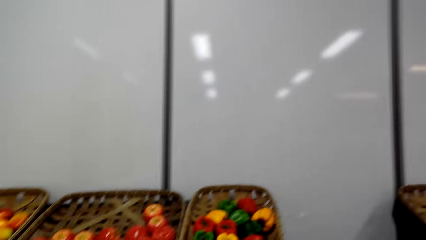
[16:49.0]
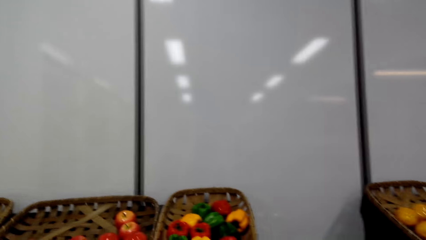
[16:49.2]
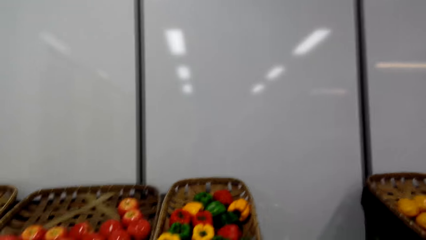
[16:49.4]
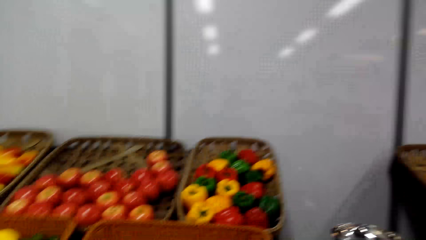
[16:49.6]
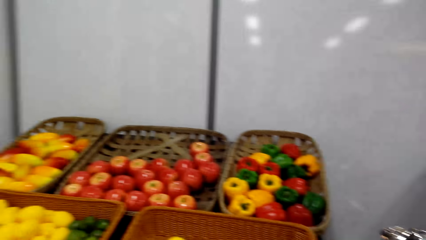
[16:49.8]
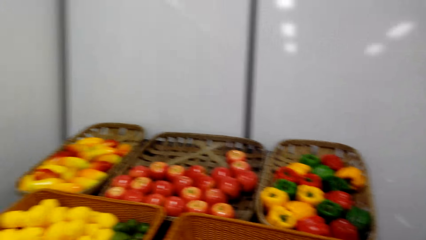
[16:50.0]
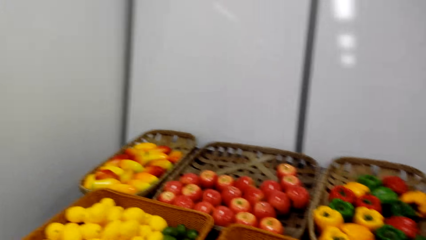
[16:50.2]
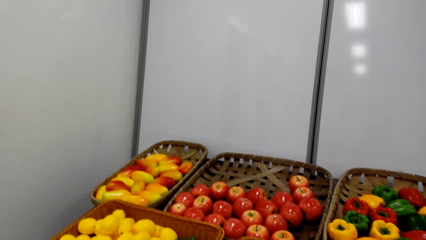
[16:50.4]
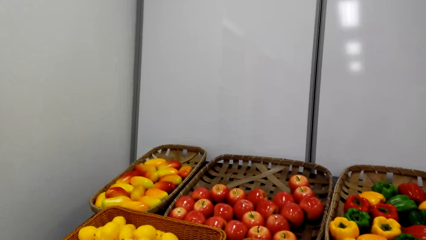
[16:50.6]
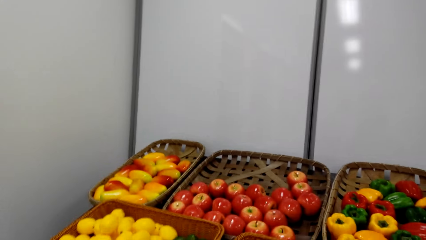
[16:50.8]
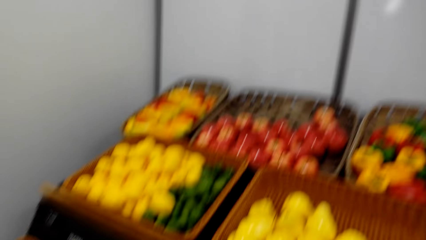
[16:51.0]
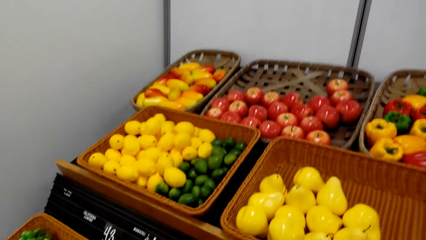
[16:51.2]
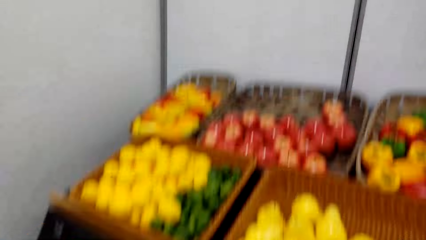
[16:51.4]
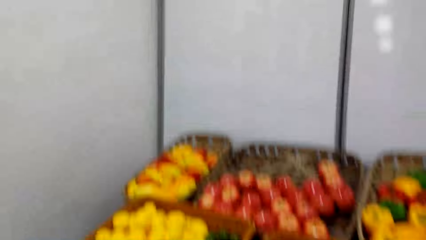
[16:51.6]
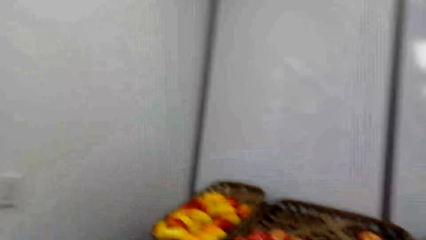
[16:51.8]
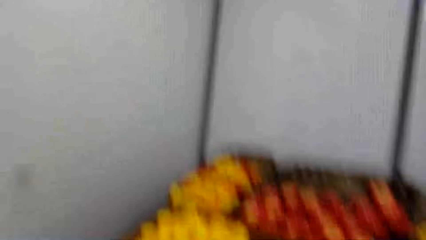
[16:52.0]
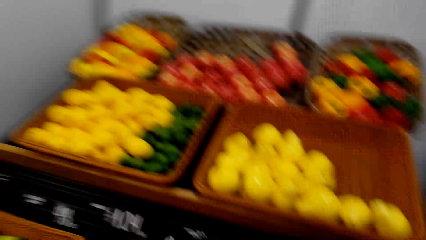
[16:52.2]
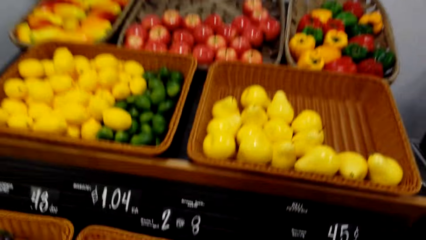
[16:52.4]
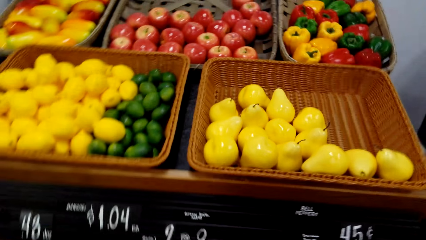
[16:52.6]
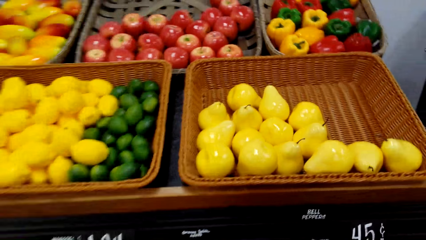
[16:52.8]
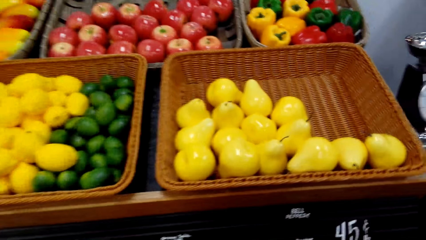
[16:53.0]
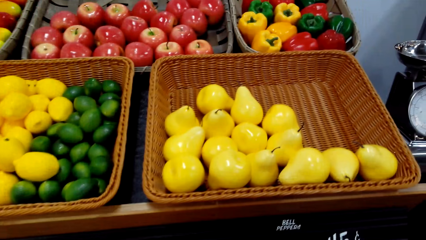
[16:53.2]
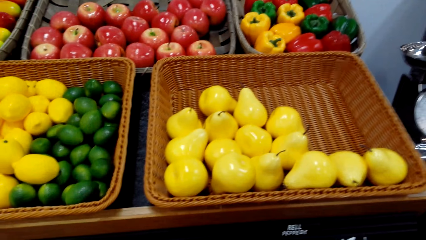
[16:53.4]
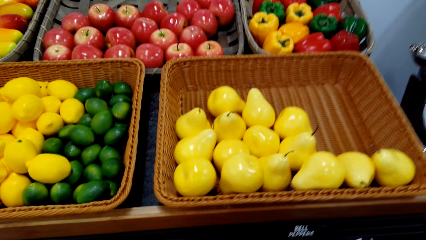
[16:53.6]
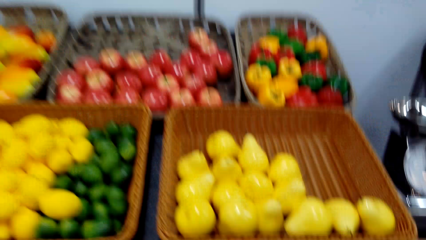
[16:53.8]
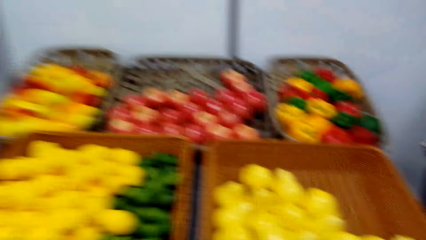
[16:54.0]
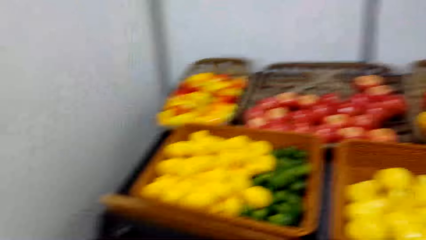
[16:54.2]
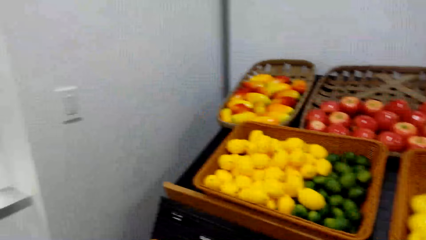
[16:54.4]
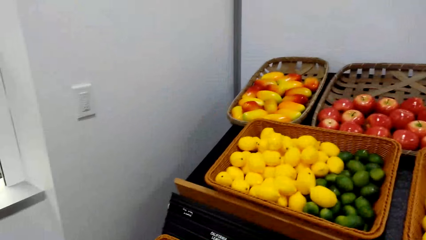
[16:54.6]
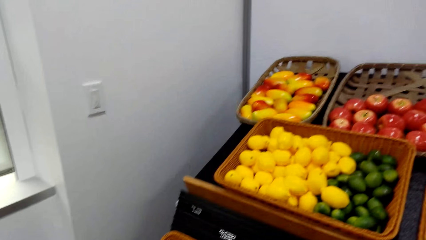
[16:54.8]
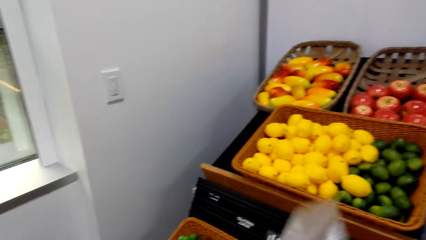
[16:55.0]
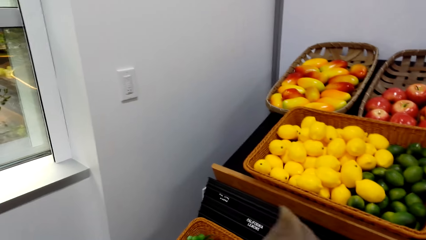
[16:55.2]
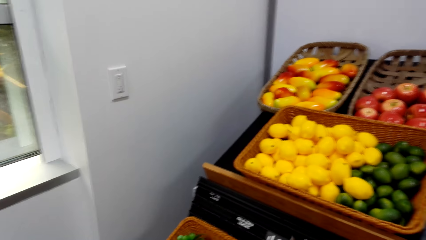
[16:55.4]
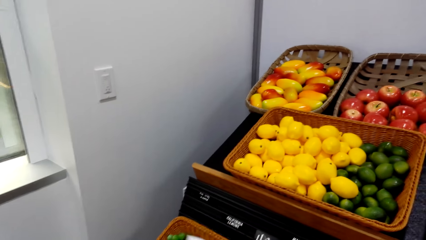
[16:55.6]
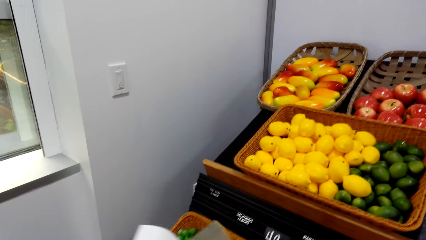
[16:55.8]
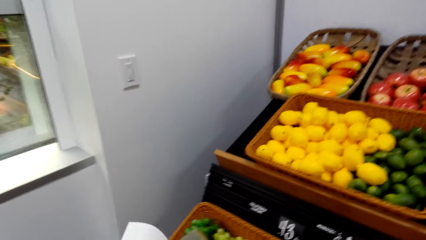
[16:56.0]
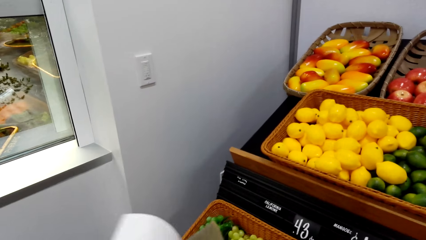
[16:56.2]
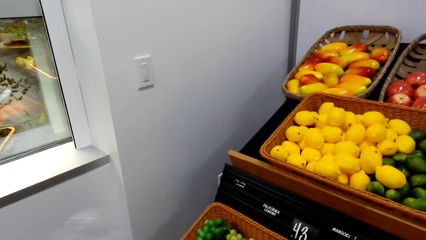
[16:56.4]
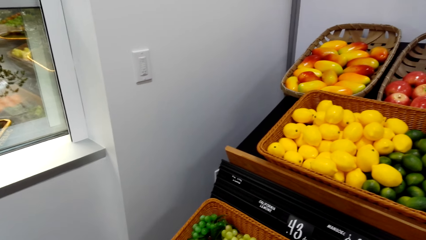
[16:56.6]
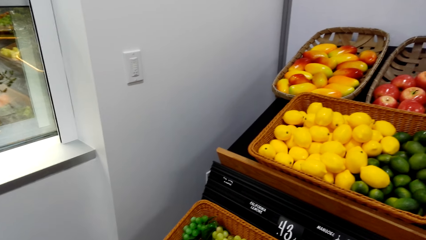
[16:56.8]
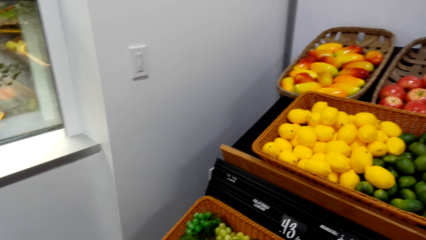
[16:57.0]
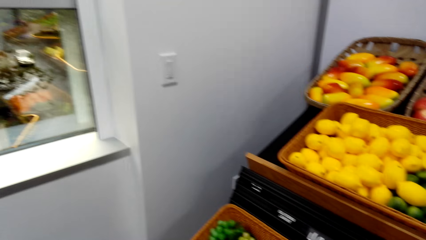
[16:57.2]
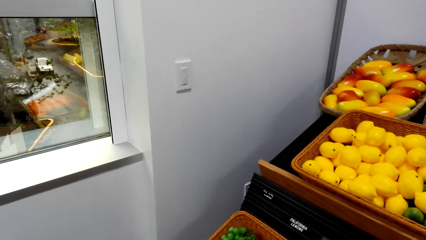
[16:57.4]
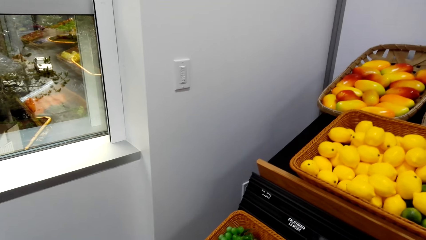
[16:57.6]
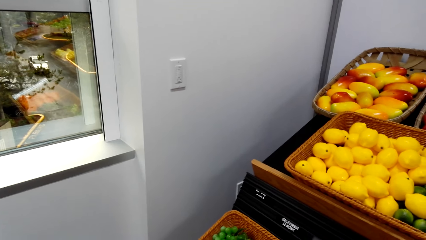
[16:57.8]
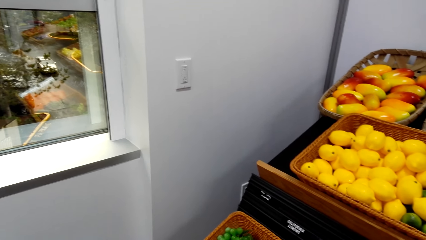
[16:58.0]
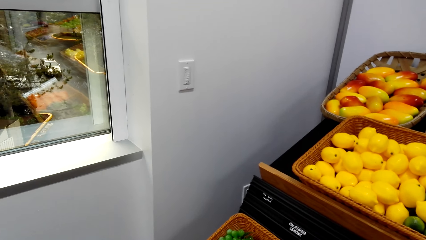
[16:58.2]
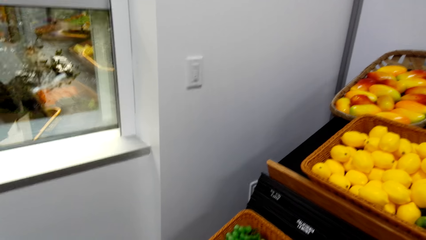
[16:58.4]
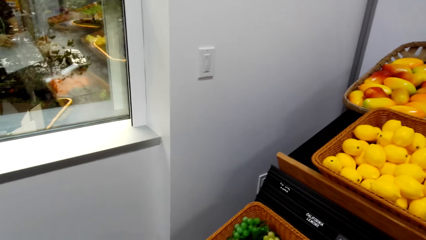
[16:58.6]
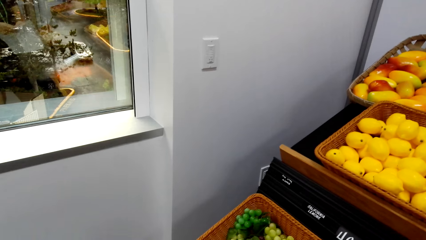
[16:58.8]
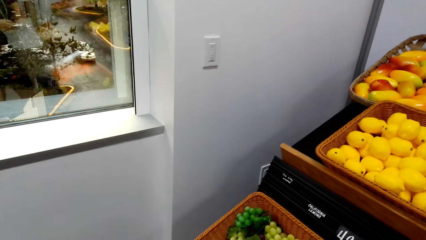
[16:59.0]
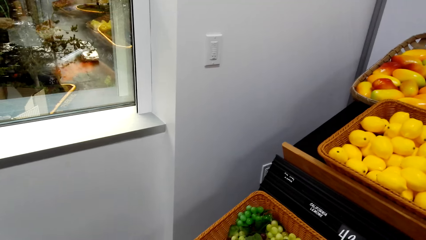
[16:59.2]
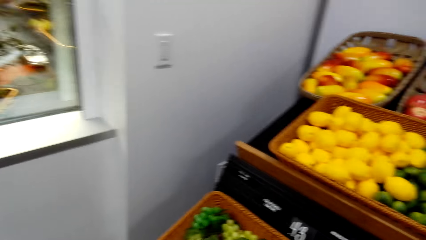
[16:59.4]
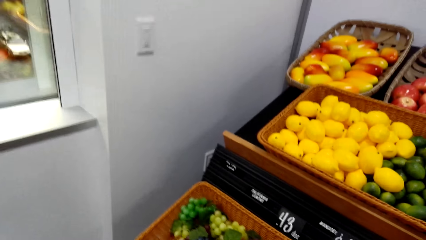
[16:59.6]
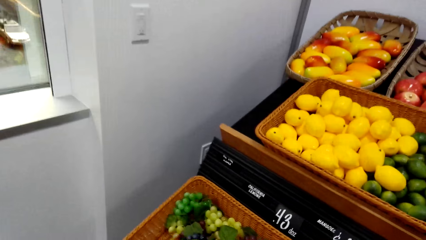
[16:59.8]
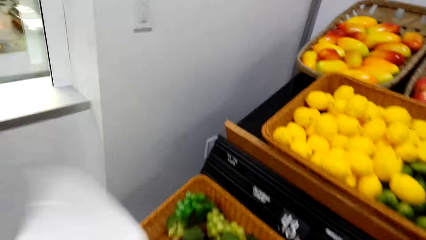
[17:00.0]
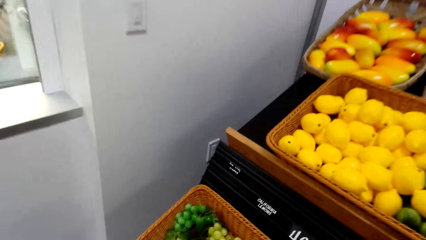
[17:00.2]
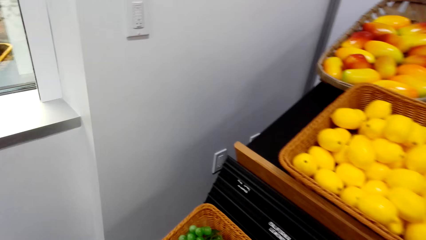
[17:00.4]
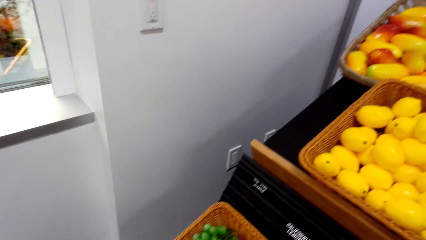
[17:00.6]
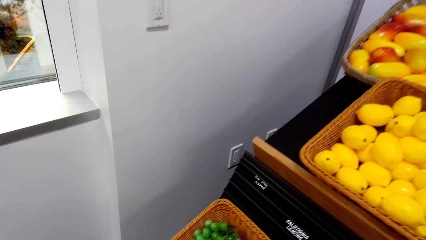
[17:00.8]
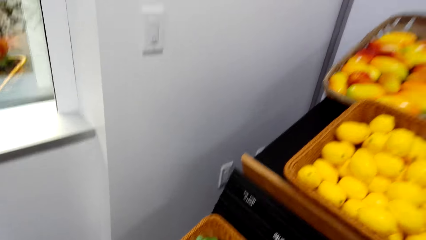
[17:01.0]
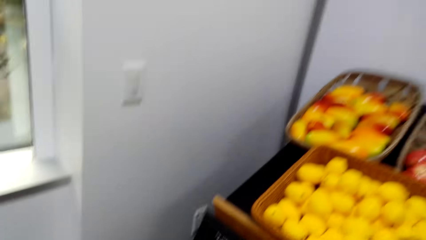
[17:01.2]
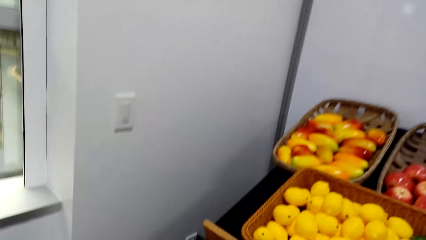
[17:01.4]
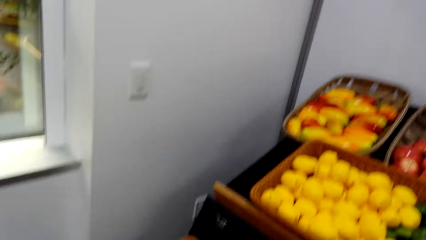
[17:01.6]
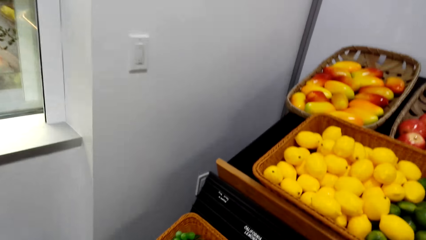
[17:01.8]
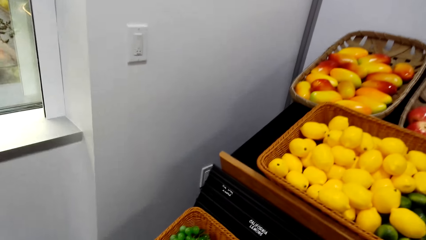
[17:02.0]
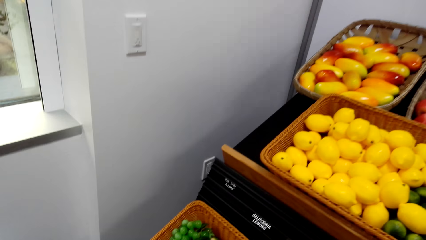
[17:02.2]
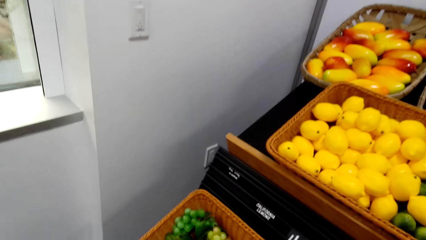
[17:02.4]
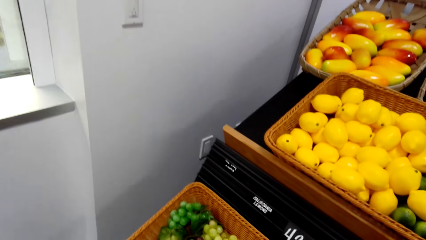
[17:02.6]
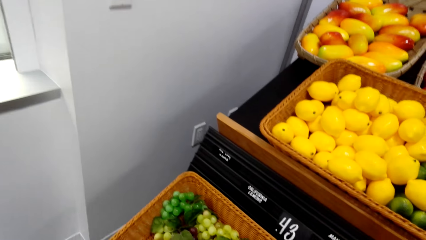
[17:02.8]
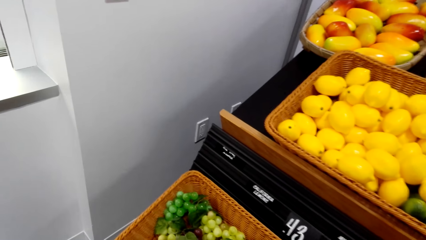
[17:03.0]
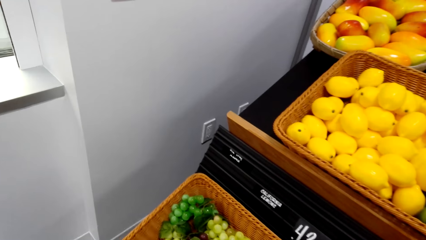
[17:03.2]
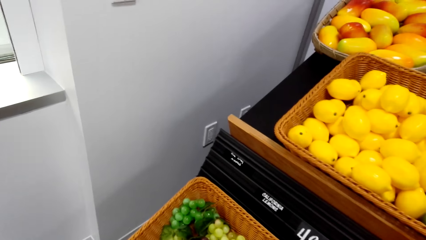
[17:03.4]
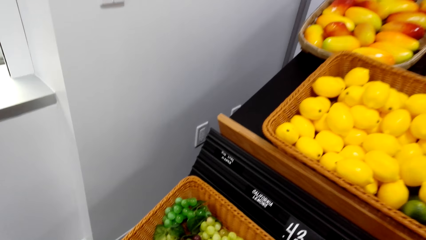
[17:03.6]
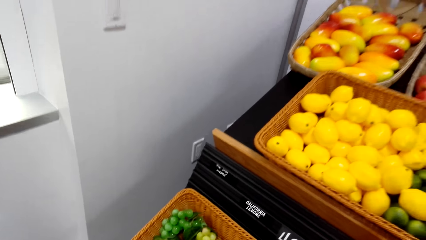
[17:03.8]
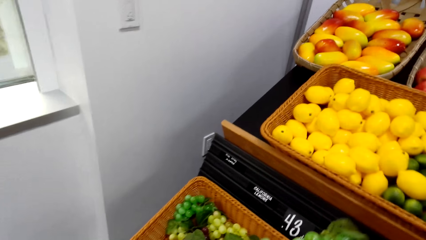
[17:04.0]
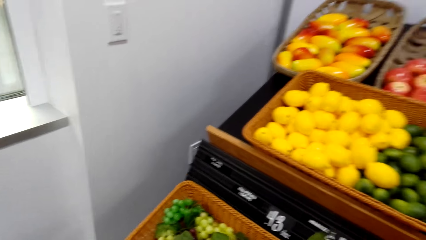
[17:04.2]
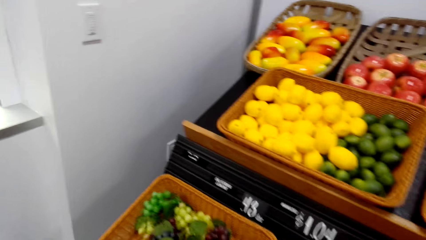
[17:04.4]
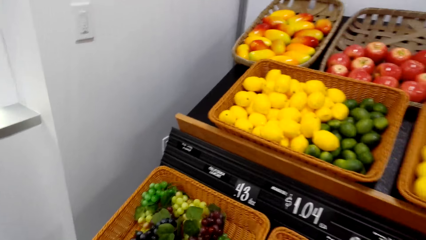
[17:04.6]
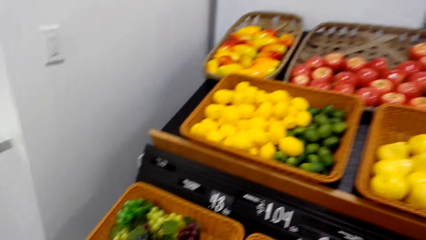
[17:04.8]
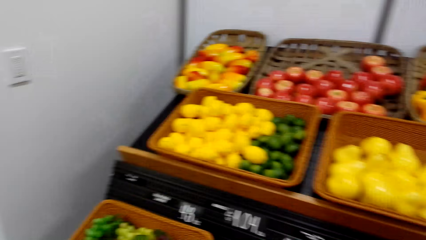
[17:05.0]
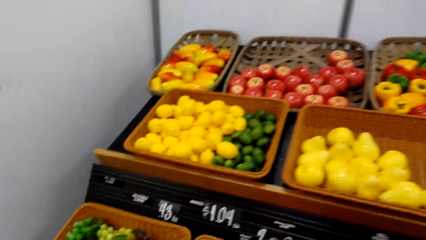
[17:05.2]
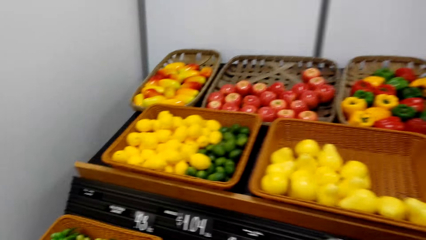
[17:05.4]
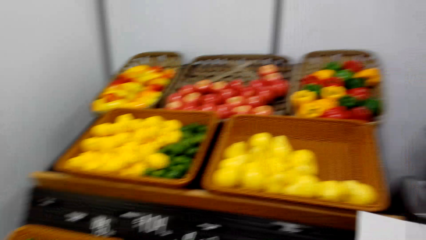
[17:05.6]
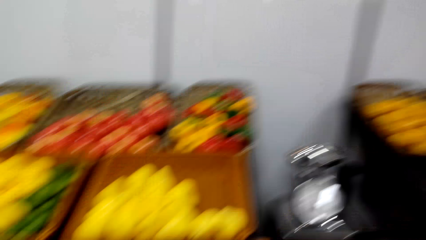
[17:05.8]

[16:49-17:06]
The camera wearer holds the package. They put grapes in the shopping bag.
